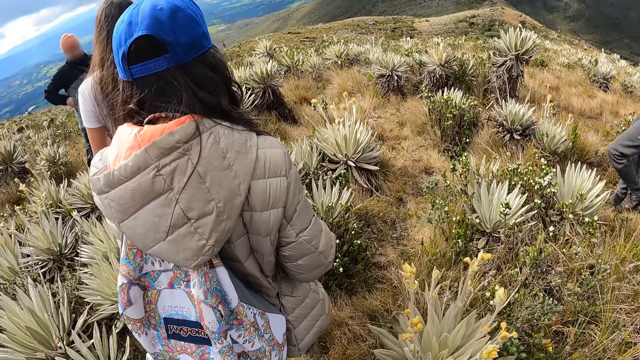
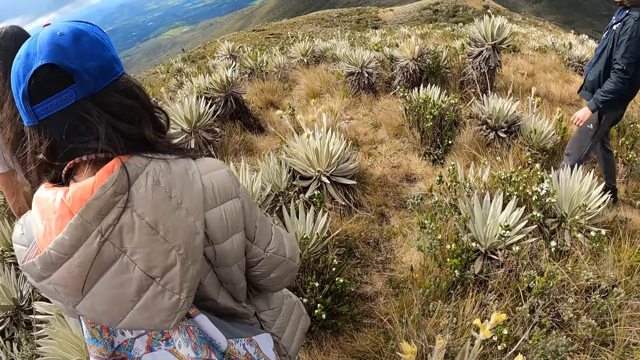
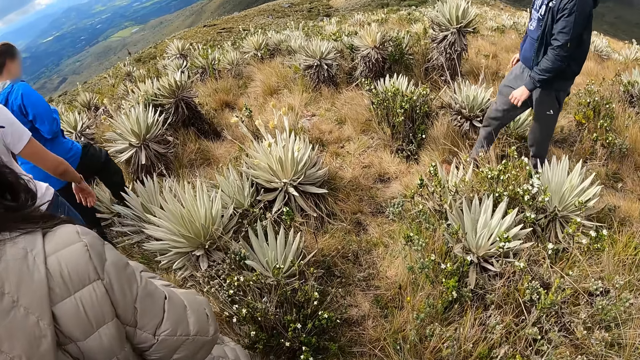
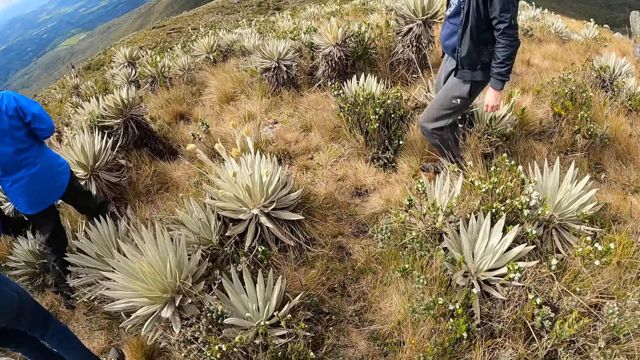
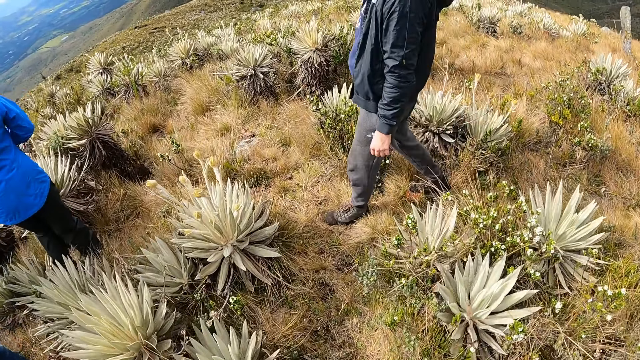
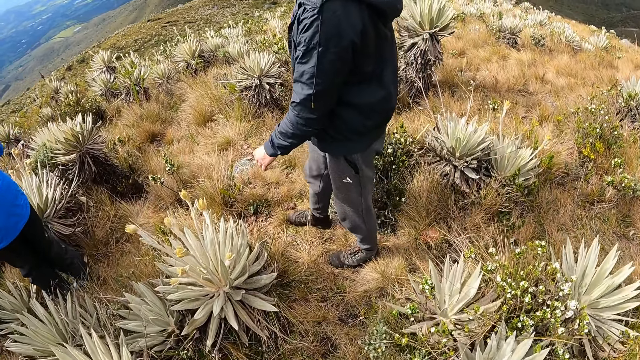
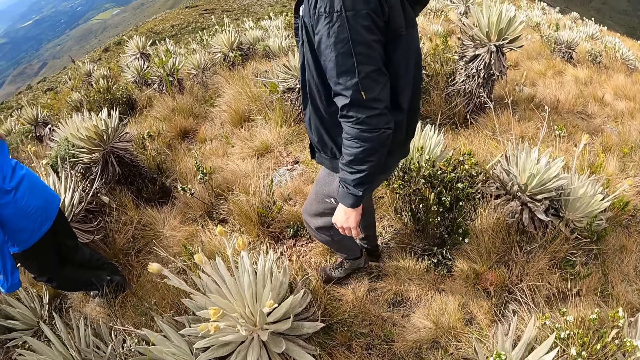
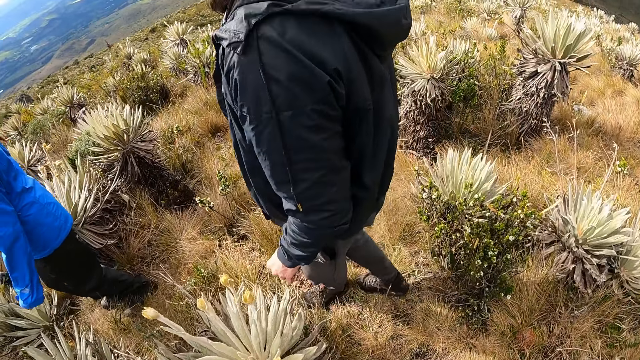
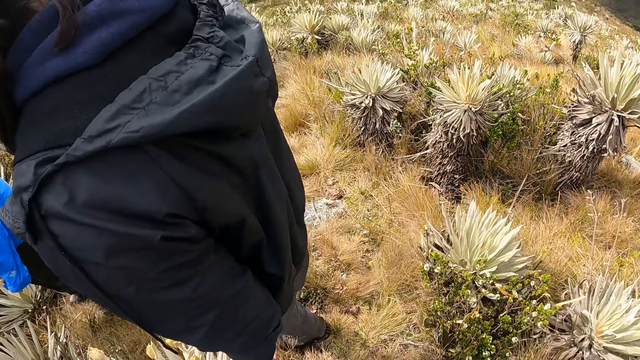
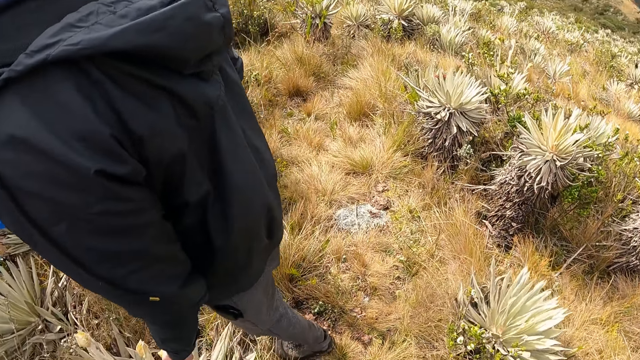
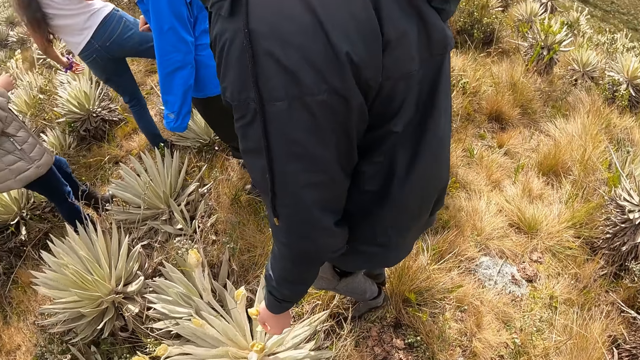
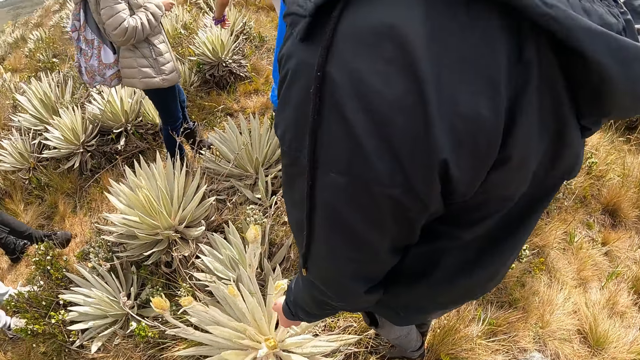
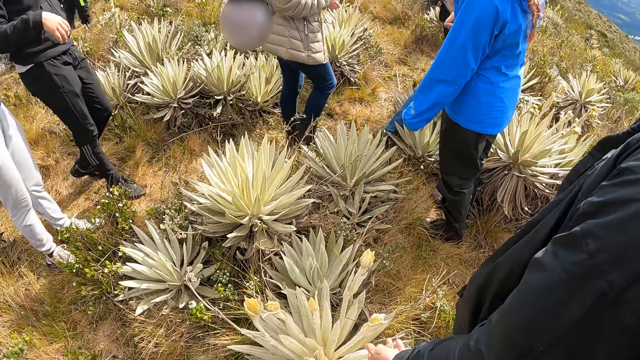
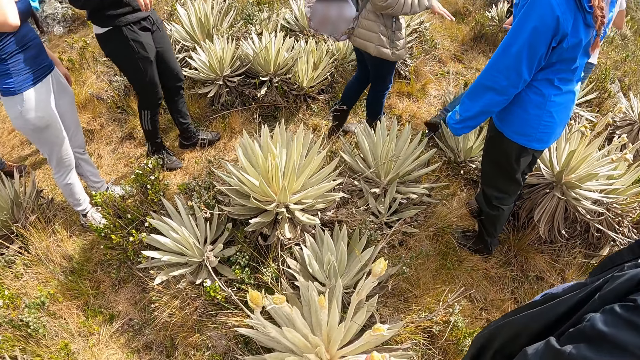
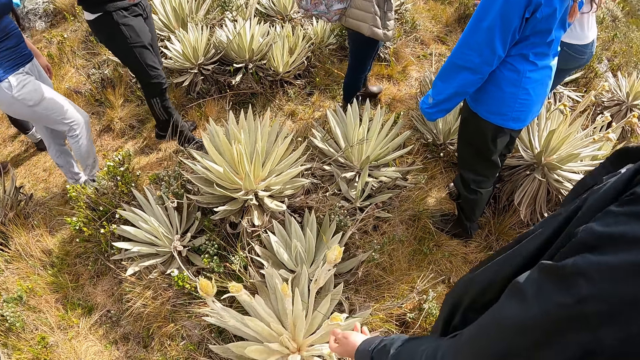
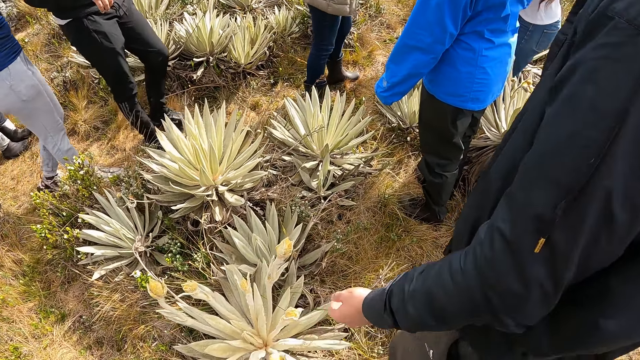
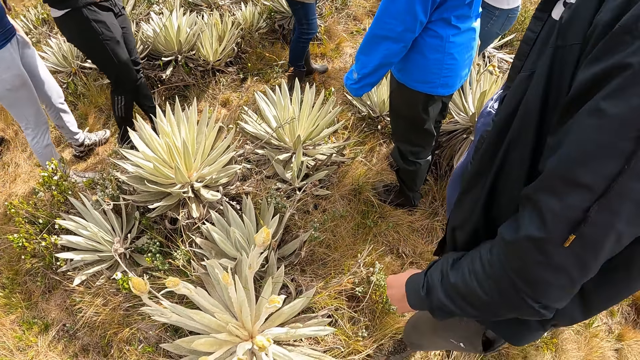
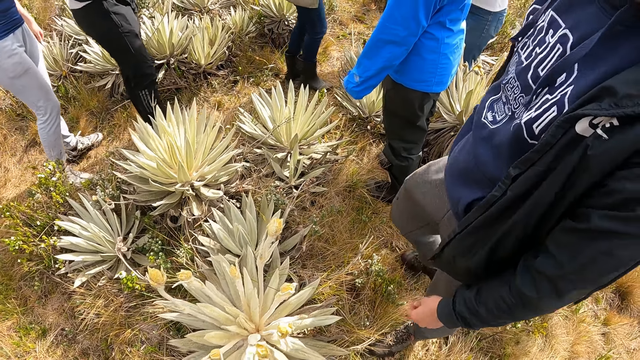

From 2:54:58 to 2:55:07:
The camera wearer walks past a person. Another person walks past the camera wearer. The camera wearer stands beside the other person.

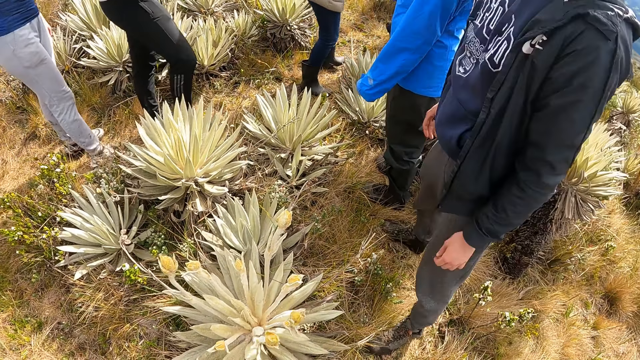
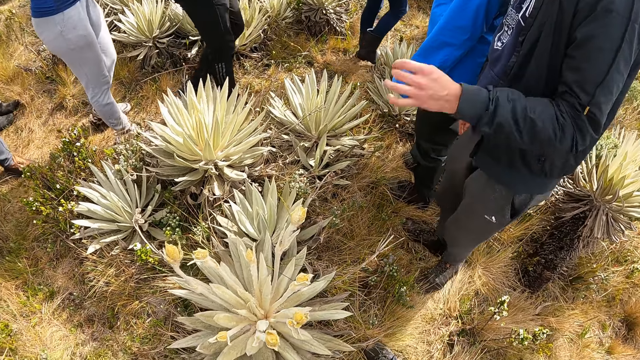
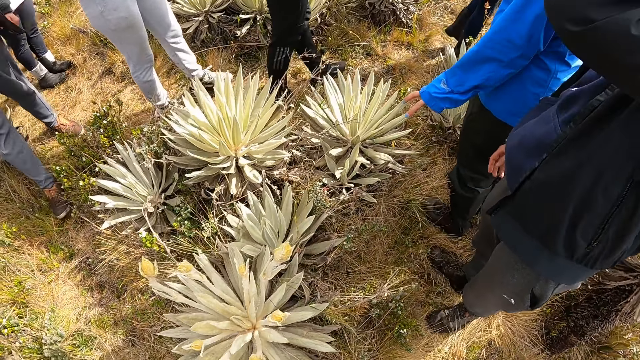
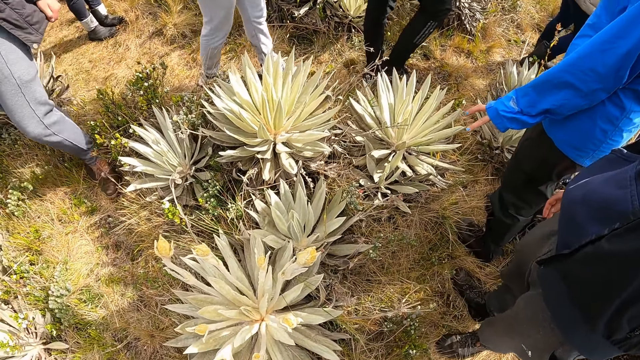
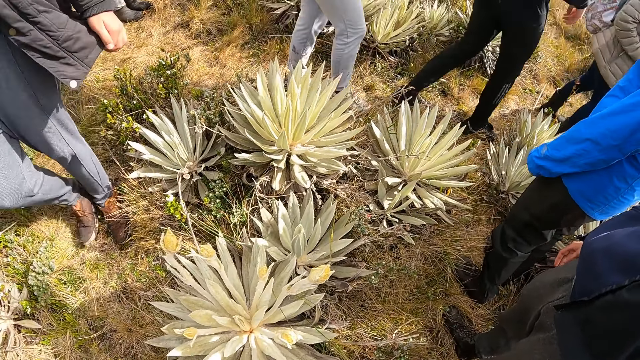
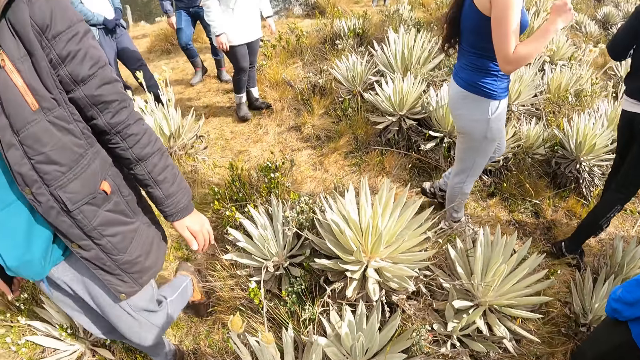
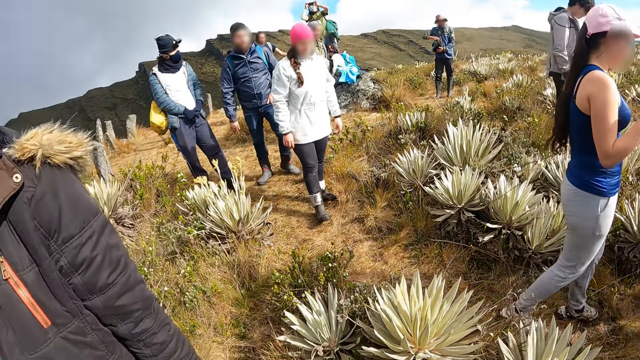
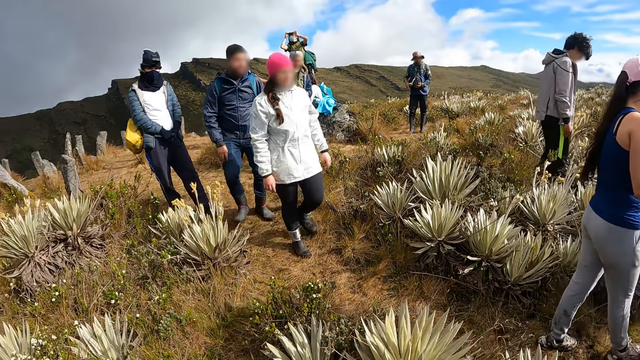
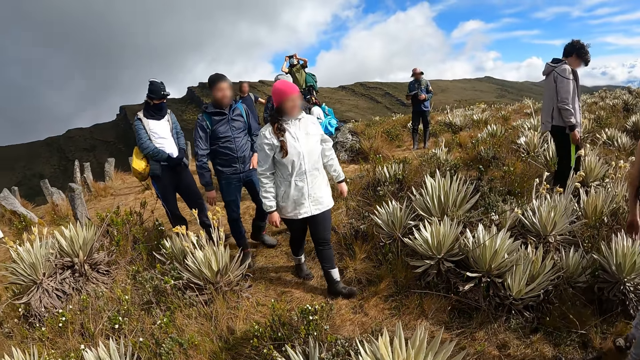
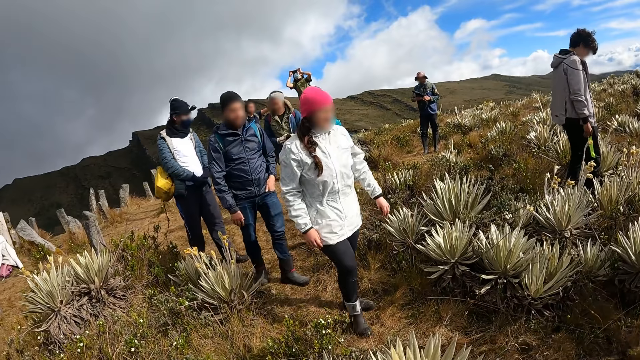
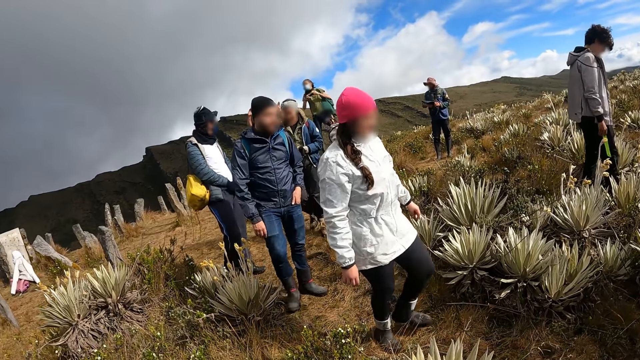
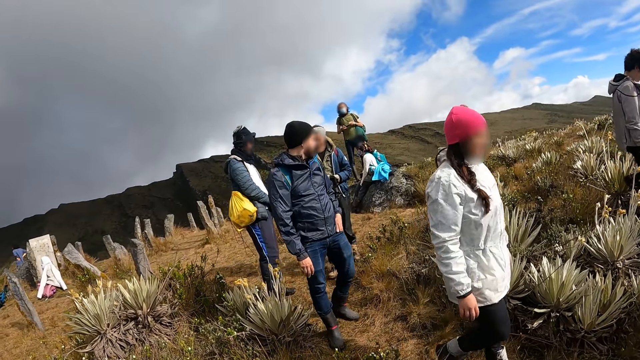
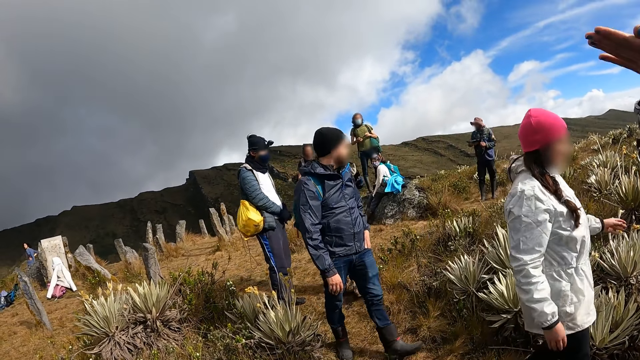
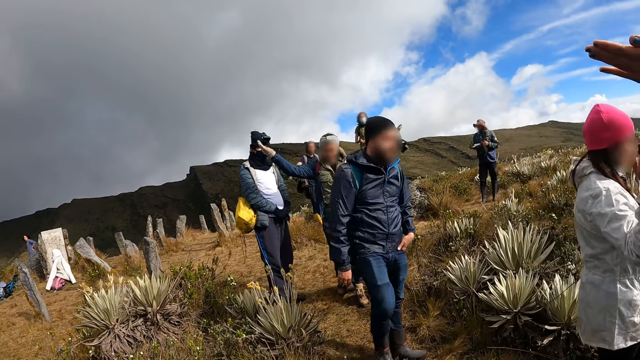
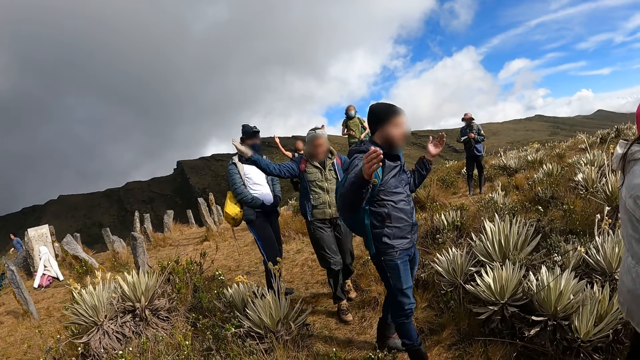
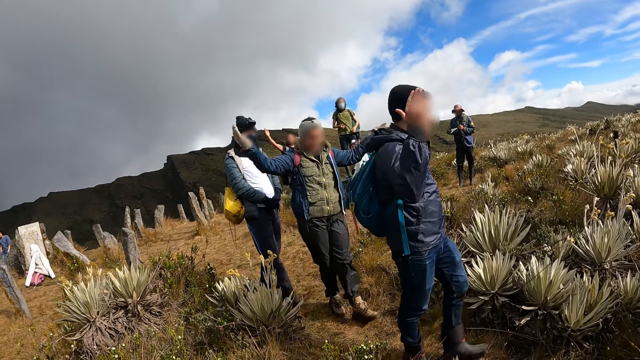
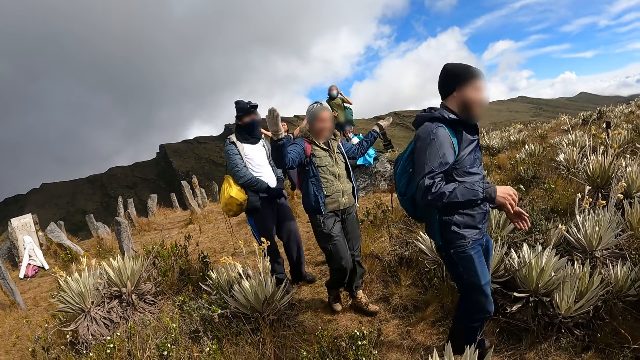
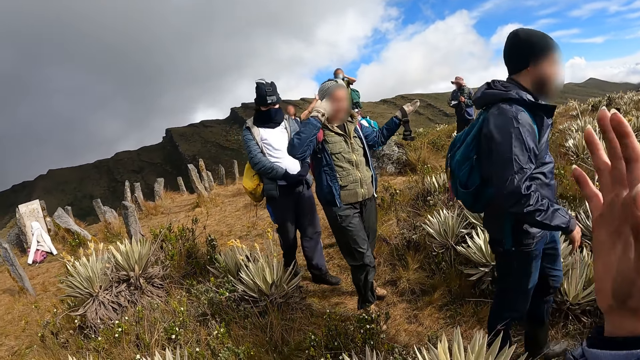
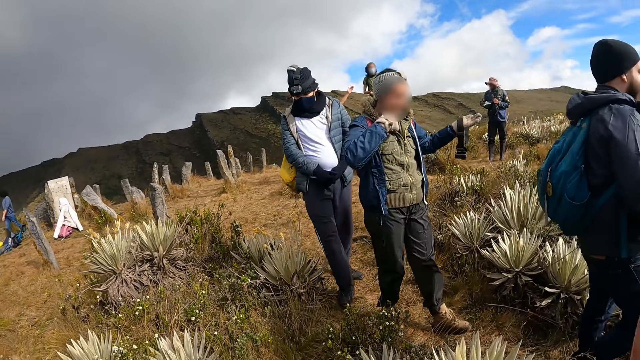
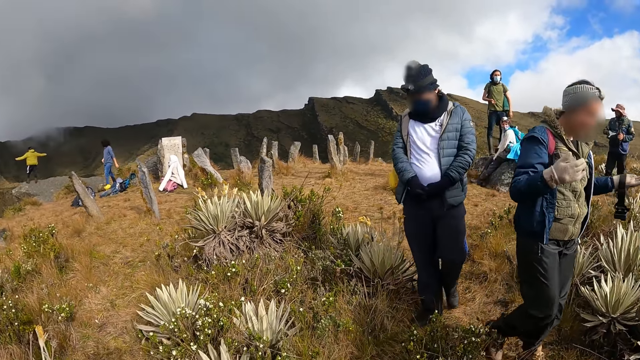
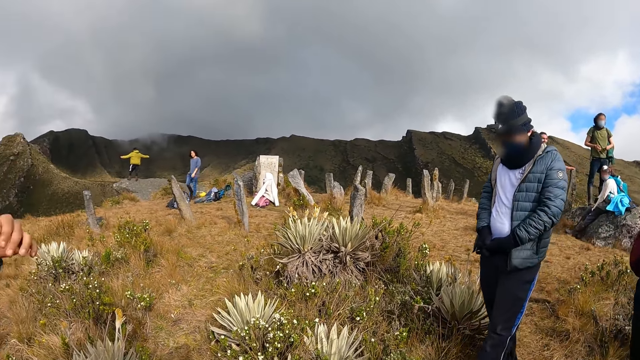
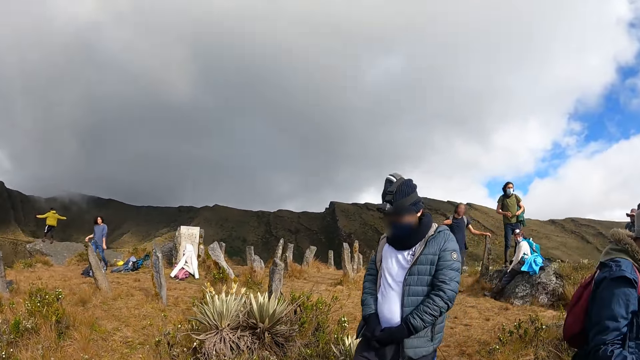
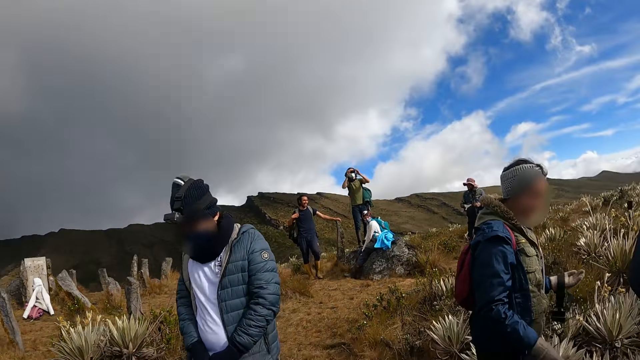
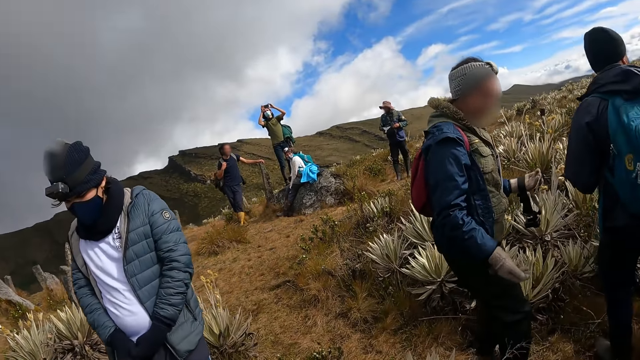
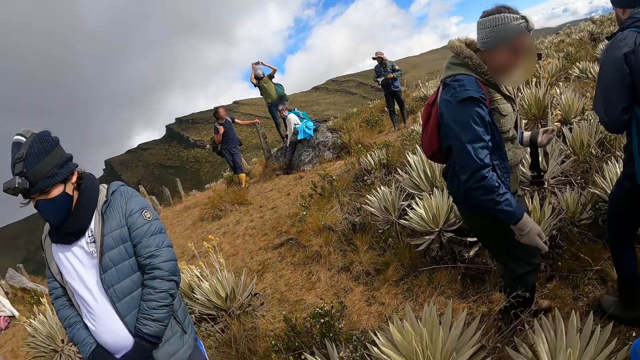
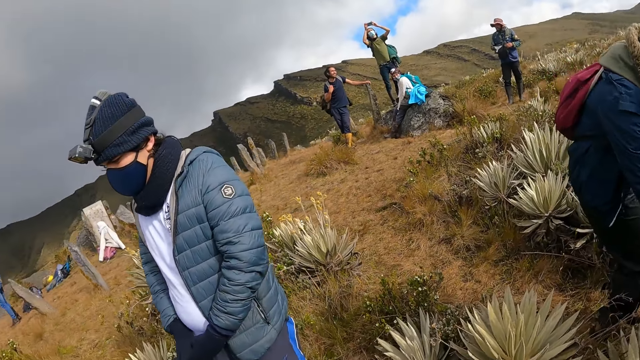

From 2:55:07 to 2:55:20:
A person raises the right hand. Another person stretches a hand. A third person walks past the camera wearer. Two other people walk on the field. The first of them raises both hands. The camera wearer raises both hands. They move the left hand and turn around.
